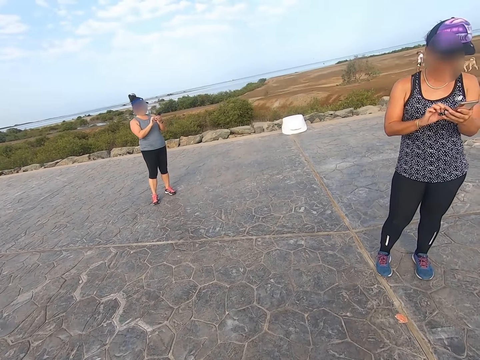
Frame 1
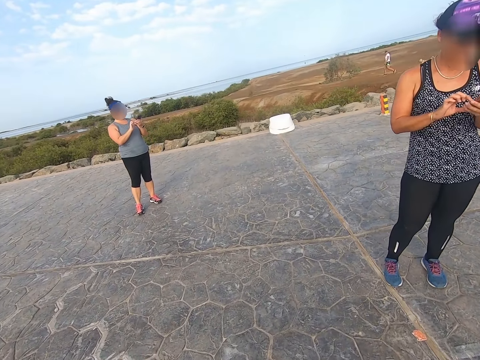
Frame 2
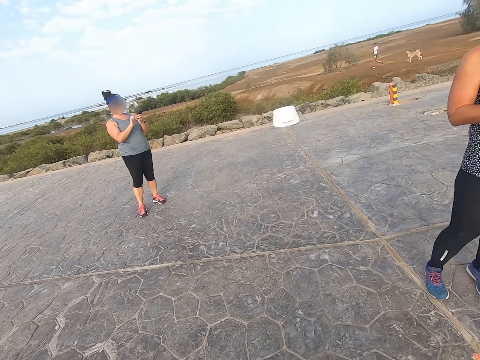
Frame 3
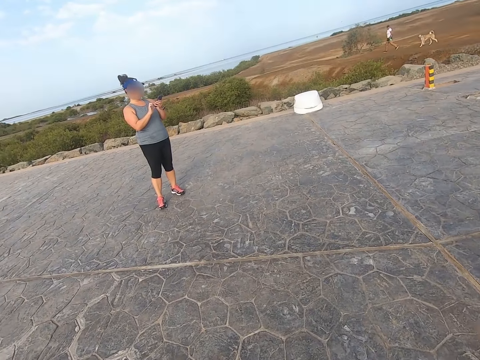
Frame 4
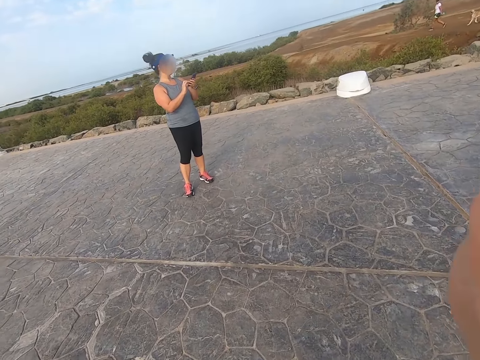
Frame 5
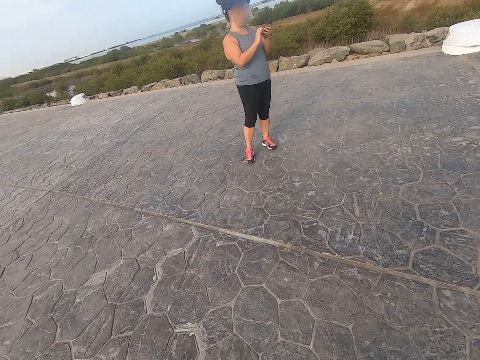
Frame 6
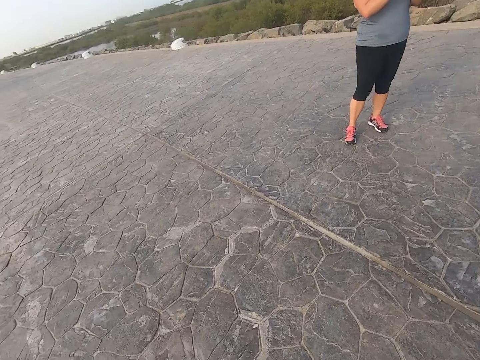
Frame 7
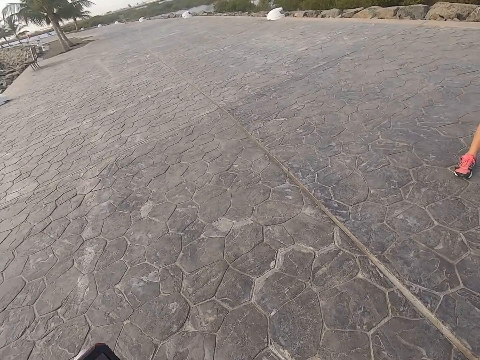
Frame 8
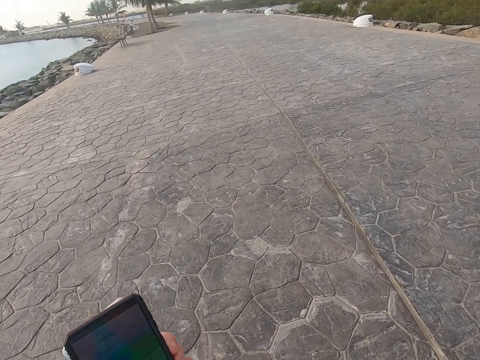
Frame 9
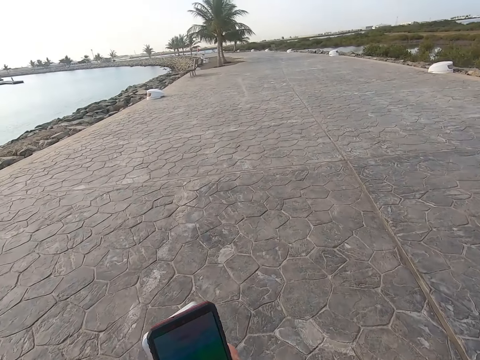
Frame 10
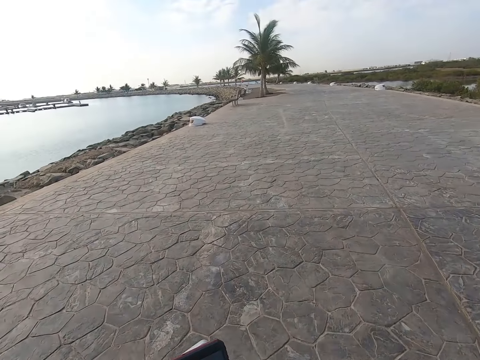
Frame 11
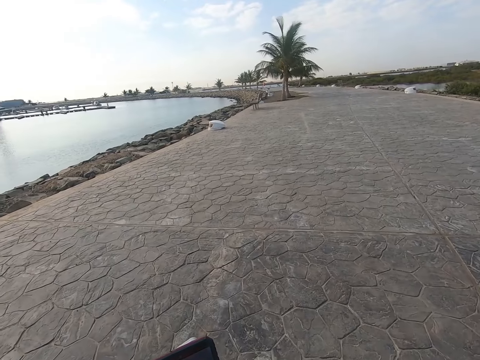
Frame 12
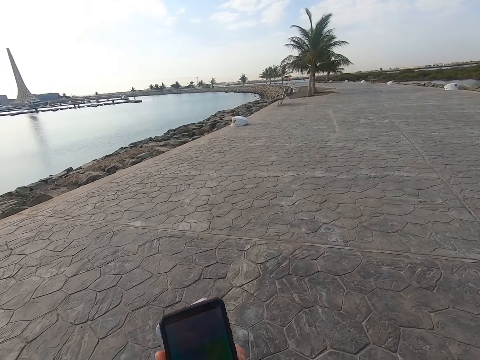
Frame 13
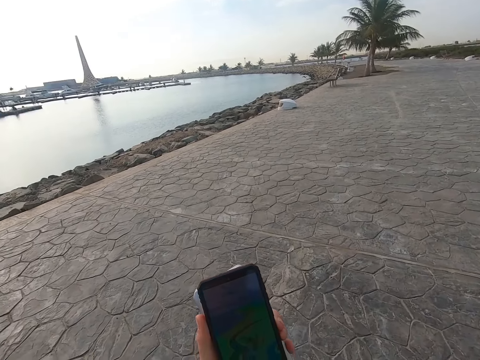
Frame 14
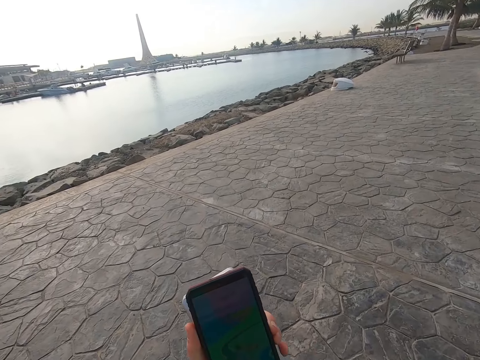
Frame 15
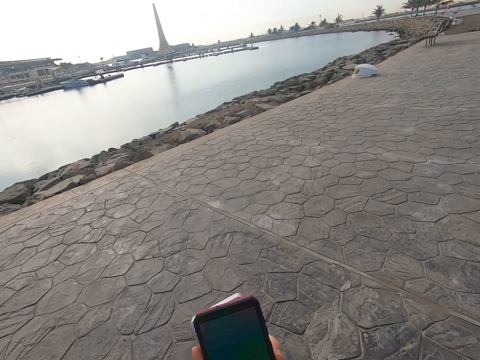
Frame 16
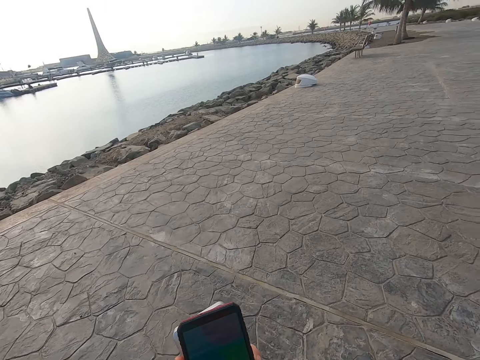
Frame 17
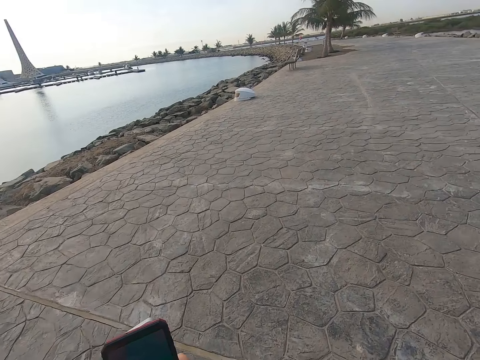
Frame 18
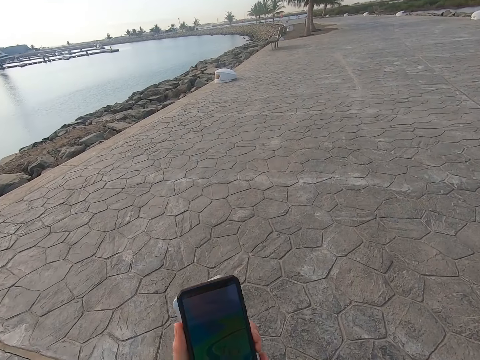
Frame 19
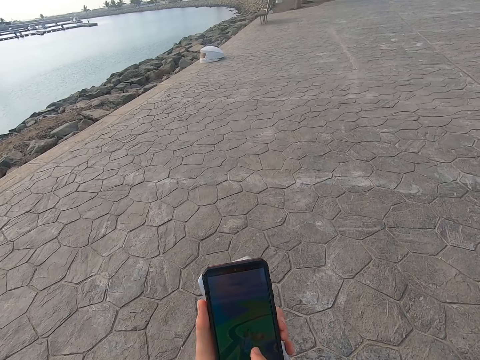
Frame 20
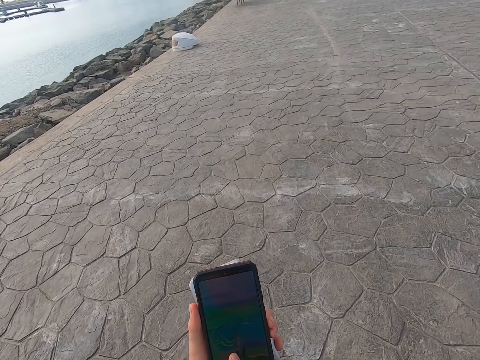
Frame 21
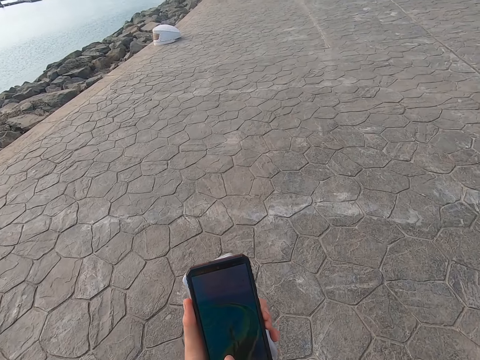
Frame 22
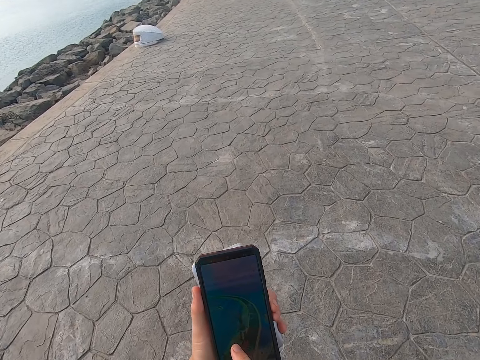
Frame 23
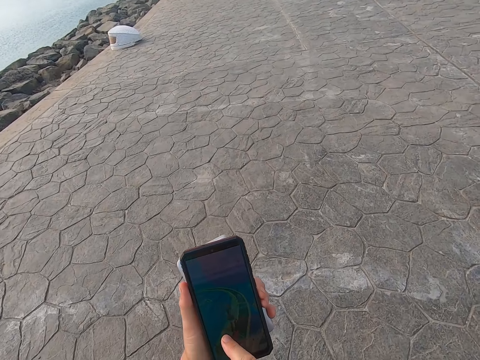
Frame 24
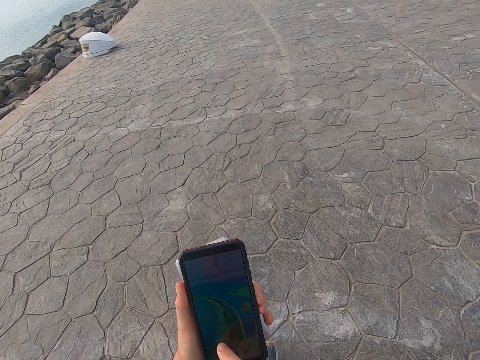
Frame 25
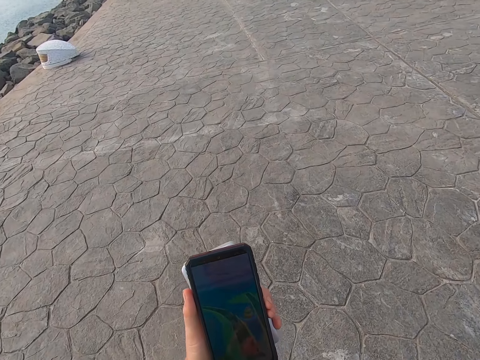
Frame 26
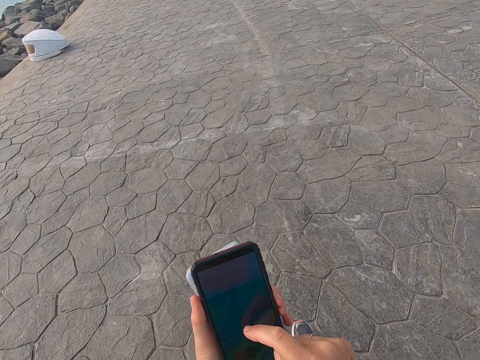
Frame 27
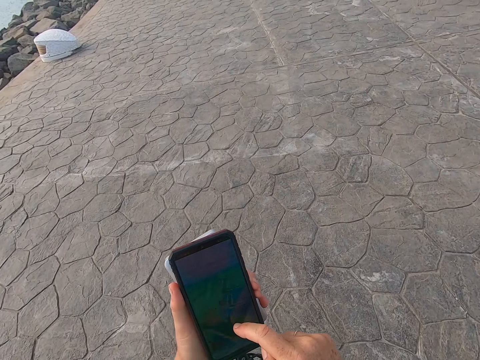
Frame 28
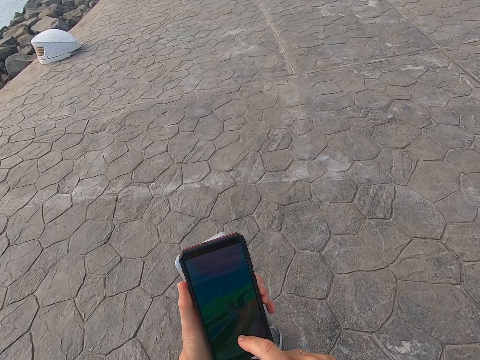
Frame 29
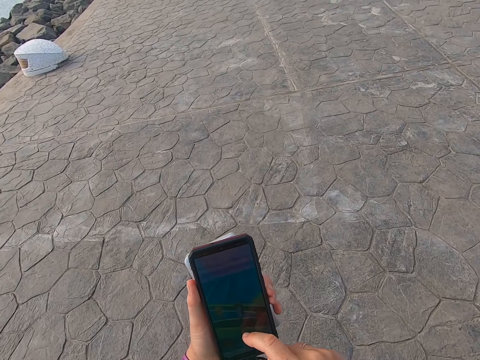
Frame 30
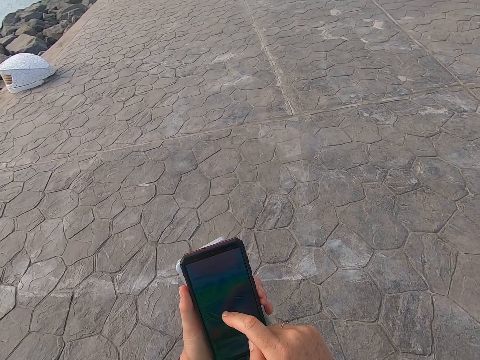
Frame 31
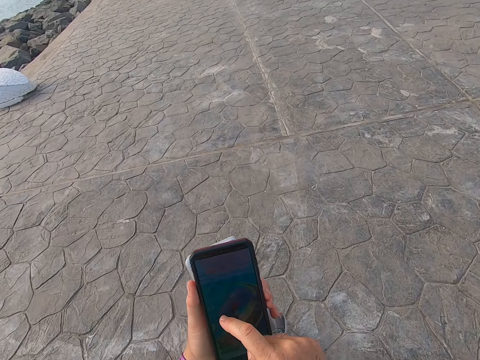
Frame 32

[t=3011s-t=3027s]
A person operates a phone. Another person walks holding a dog. Another person operates a phone. The camera wearer walks on the beach park. They play the game on the cell phone. They play the game on the phone.

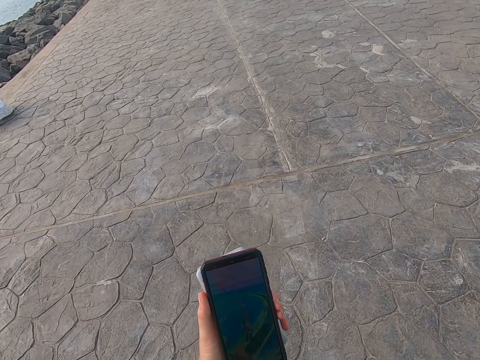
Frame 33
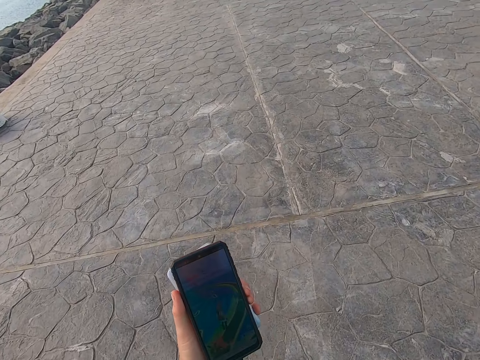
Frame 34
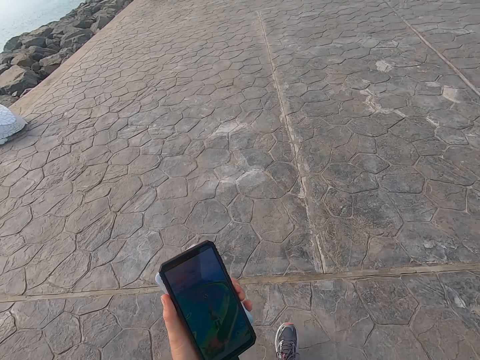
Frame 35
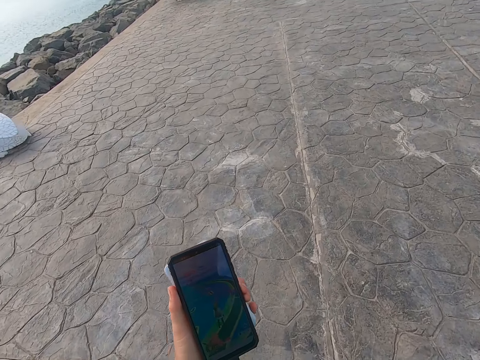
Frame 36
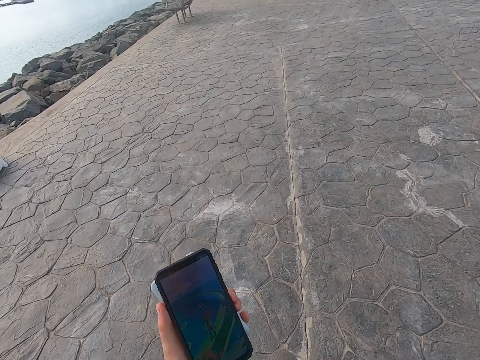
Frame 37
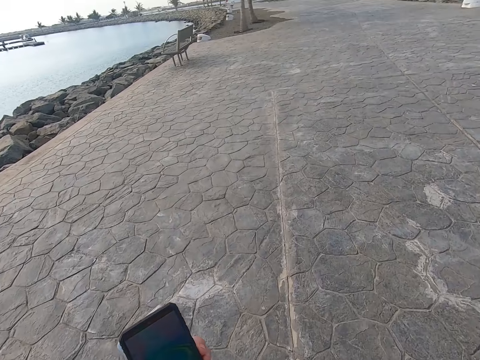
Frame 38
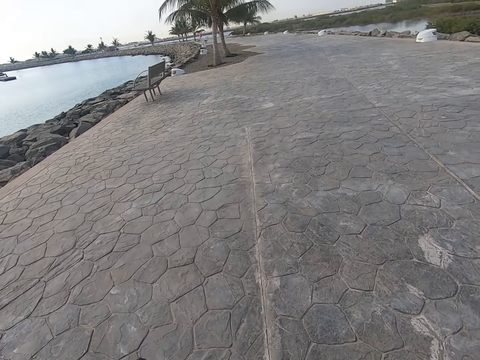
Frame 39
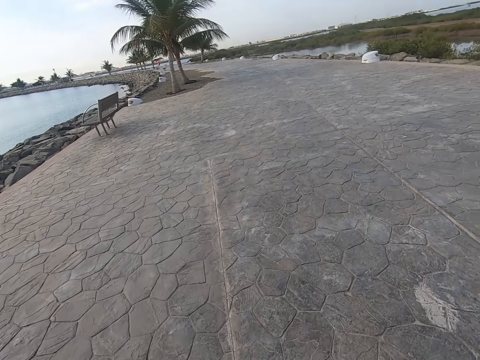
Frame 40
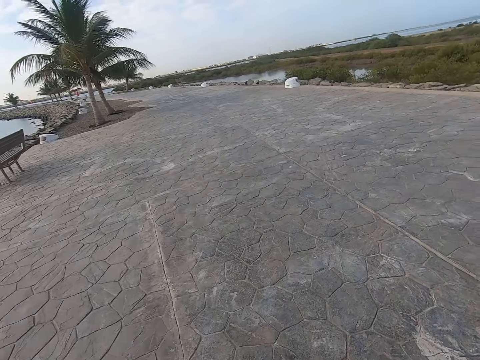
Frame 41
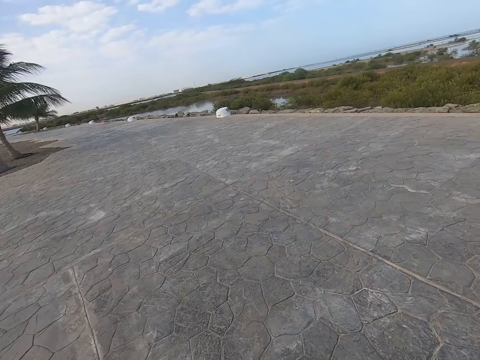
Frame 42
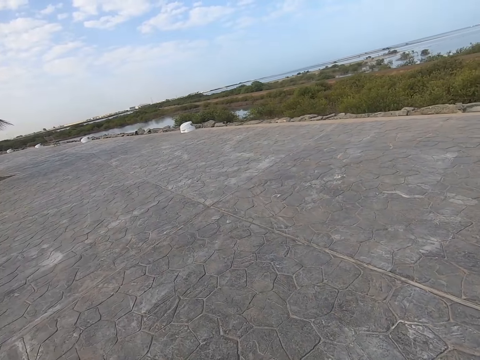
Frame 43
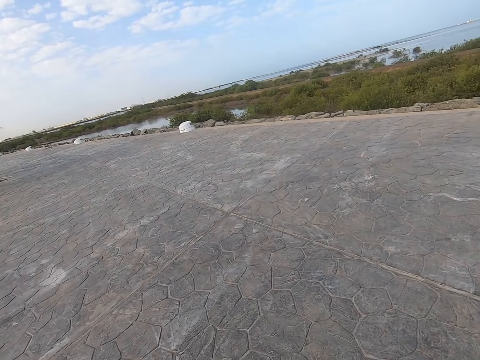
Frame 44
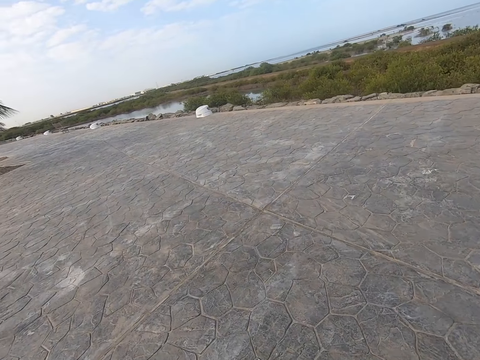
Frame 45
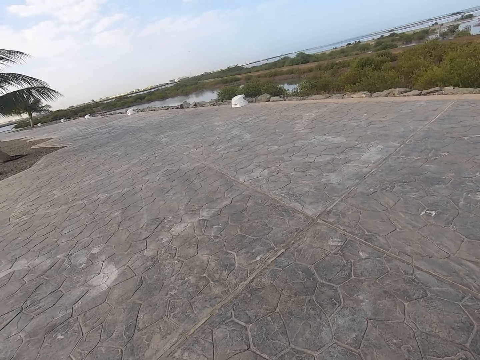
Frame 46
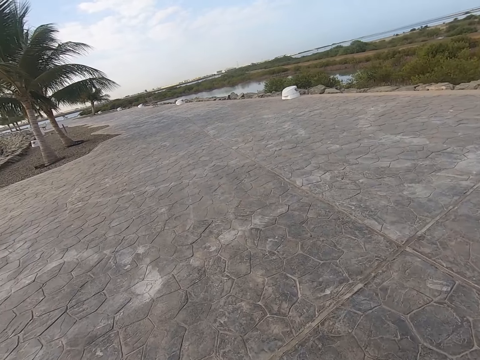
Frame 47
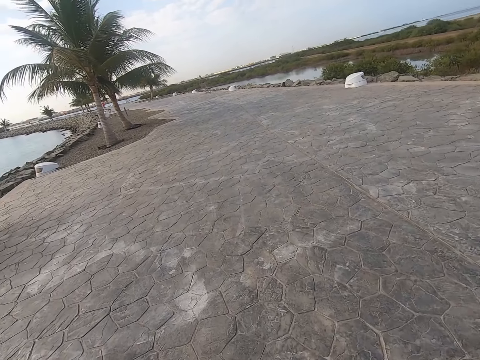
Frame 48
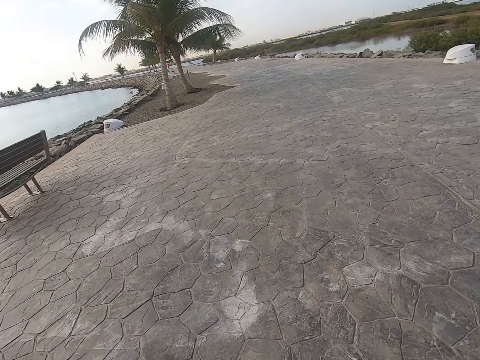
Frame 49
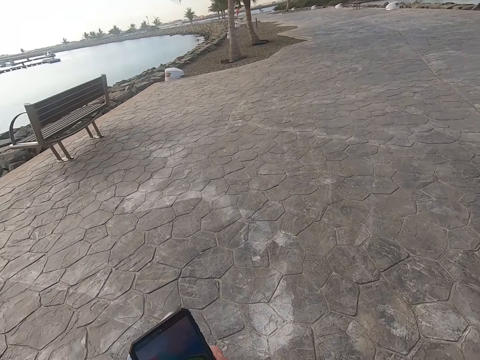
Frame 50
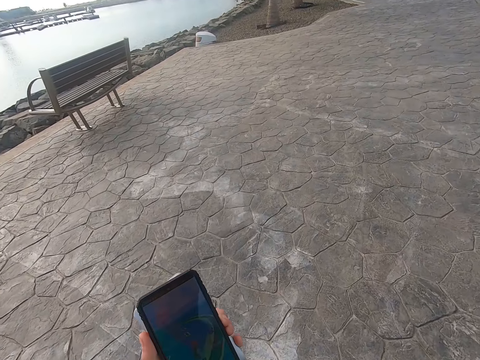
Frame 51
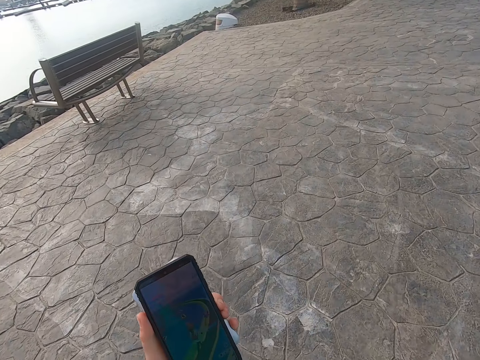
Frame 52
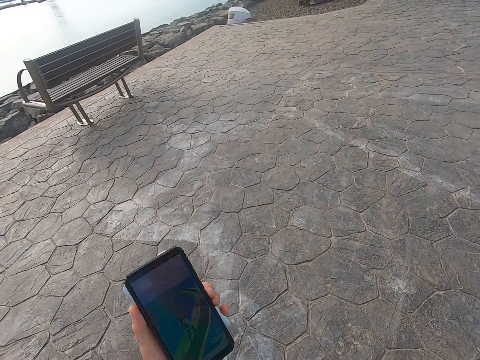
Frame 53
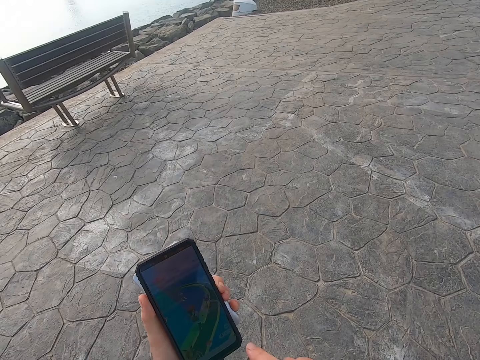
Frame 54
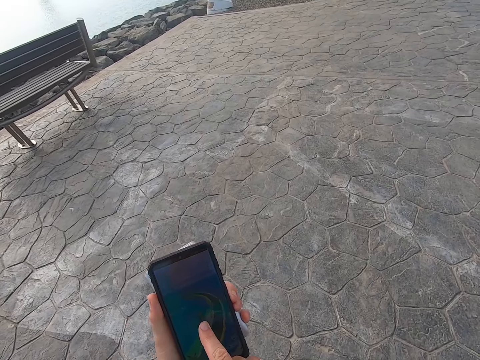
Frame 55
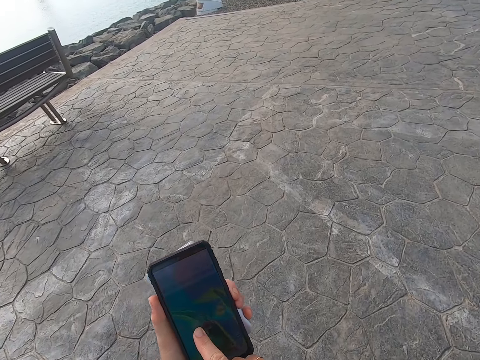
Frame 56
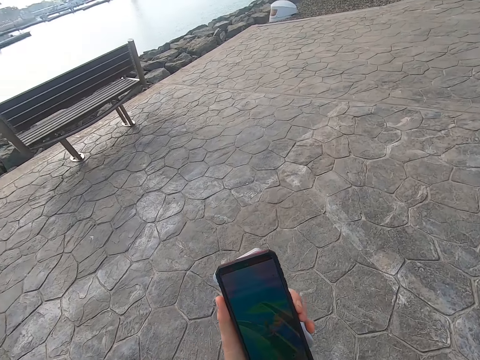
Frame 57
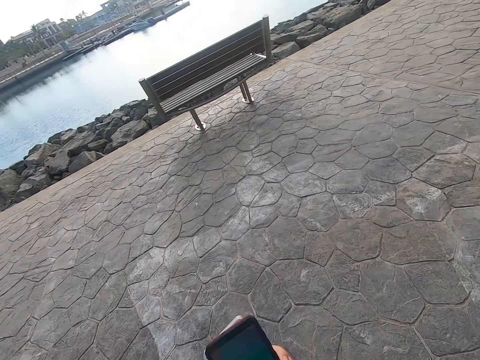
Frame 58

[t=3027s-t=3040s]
The camera wearer walks around. They operate a phone.
